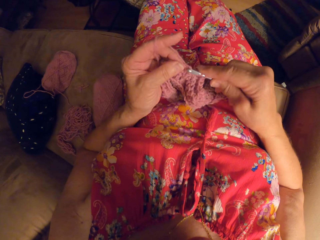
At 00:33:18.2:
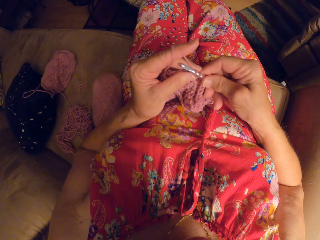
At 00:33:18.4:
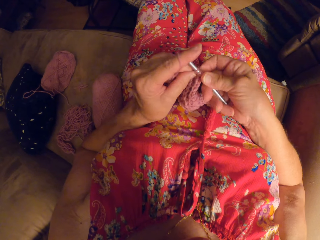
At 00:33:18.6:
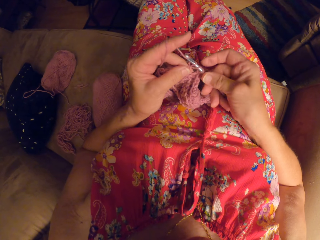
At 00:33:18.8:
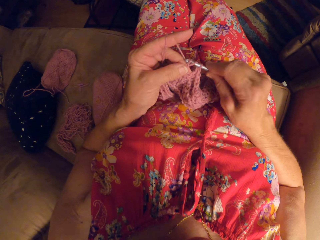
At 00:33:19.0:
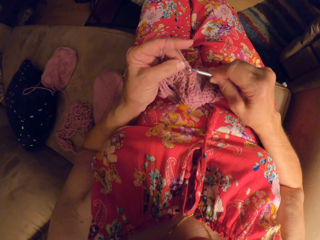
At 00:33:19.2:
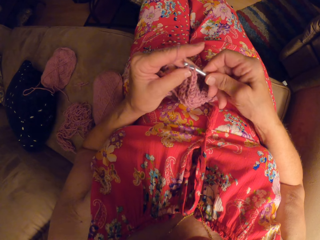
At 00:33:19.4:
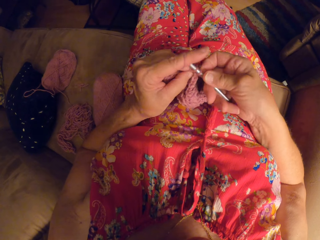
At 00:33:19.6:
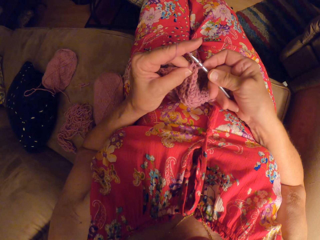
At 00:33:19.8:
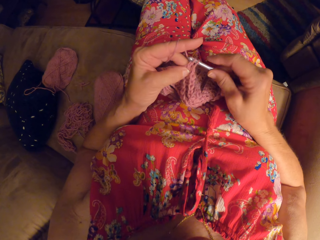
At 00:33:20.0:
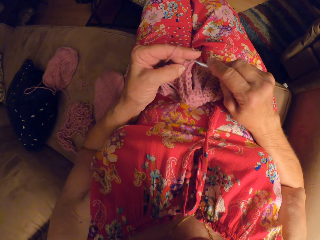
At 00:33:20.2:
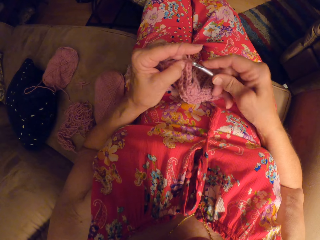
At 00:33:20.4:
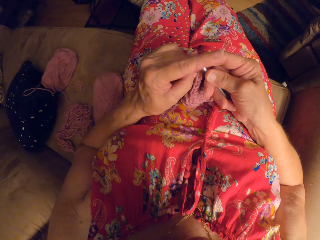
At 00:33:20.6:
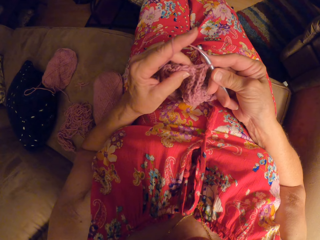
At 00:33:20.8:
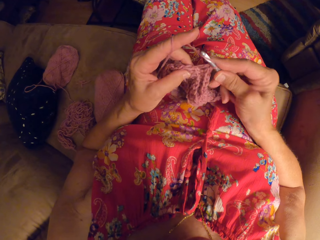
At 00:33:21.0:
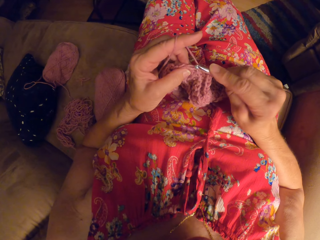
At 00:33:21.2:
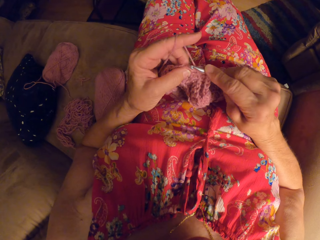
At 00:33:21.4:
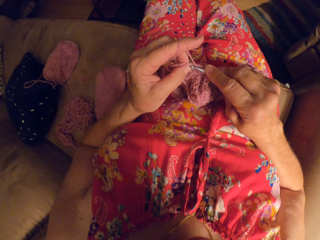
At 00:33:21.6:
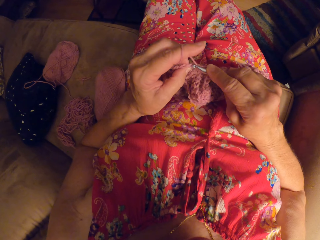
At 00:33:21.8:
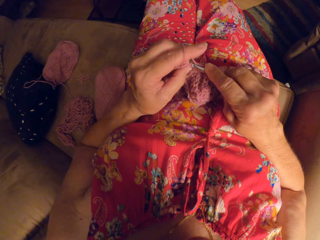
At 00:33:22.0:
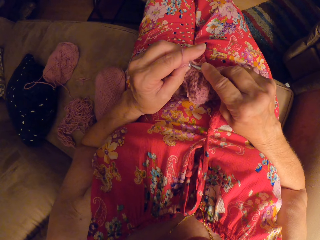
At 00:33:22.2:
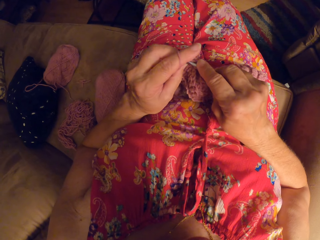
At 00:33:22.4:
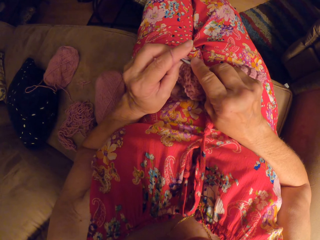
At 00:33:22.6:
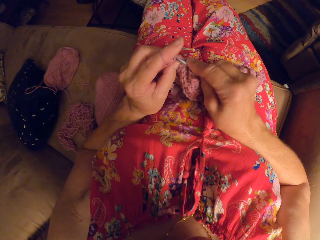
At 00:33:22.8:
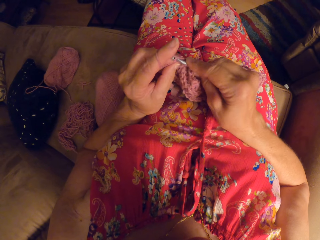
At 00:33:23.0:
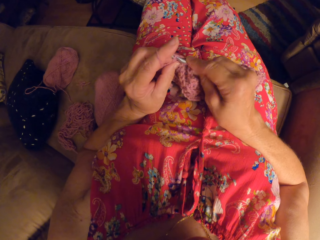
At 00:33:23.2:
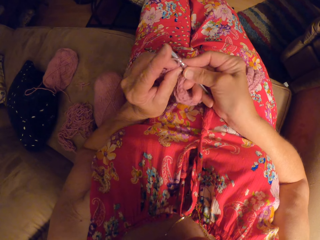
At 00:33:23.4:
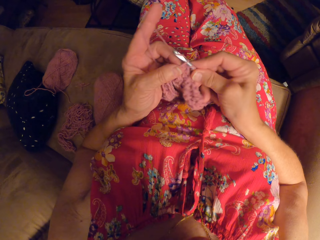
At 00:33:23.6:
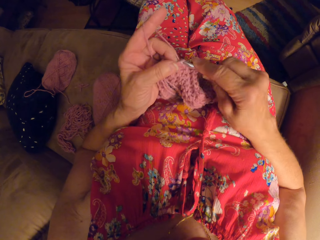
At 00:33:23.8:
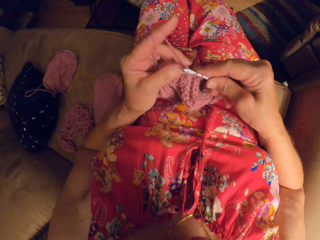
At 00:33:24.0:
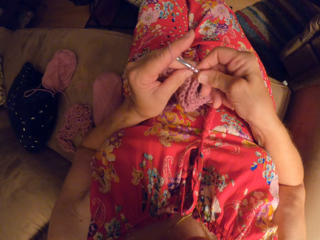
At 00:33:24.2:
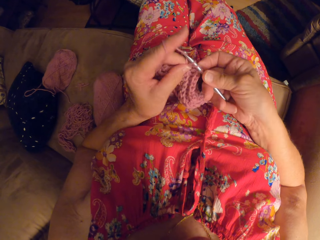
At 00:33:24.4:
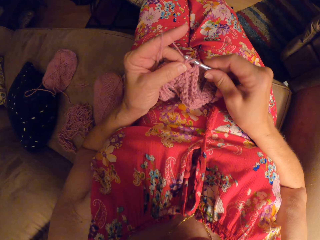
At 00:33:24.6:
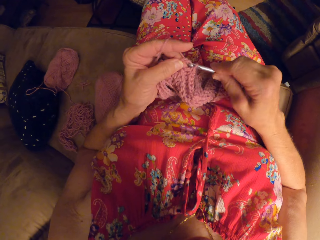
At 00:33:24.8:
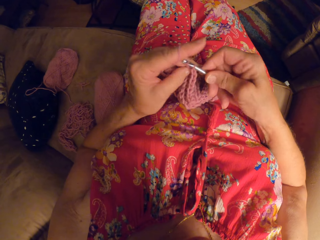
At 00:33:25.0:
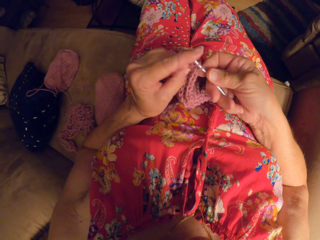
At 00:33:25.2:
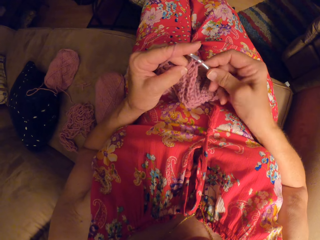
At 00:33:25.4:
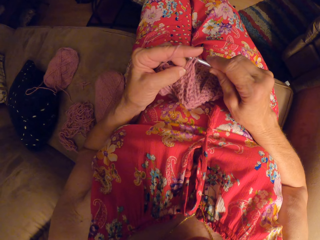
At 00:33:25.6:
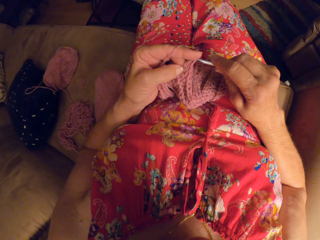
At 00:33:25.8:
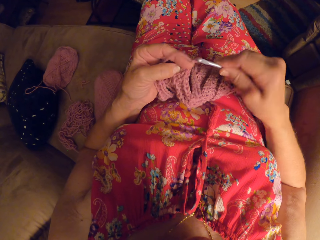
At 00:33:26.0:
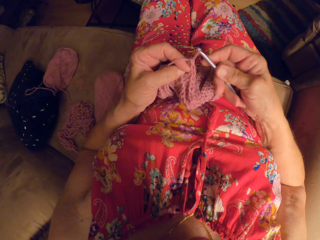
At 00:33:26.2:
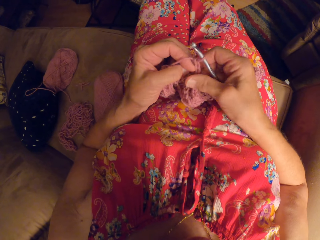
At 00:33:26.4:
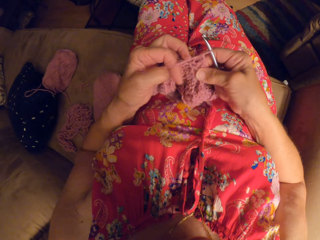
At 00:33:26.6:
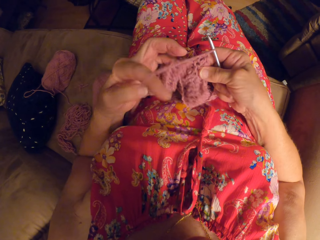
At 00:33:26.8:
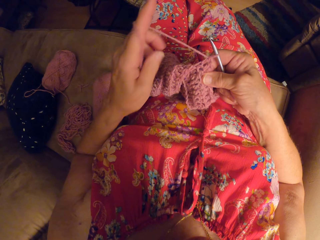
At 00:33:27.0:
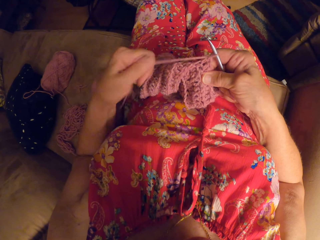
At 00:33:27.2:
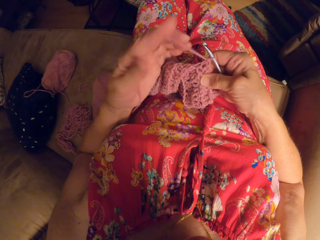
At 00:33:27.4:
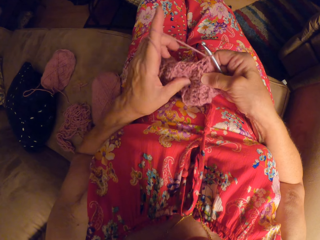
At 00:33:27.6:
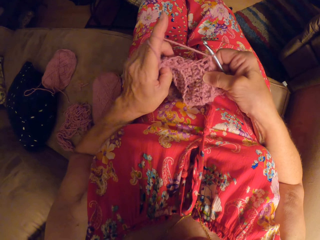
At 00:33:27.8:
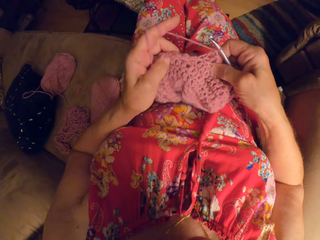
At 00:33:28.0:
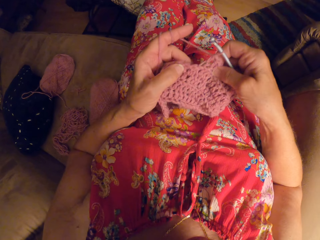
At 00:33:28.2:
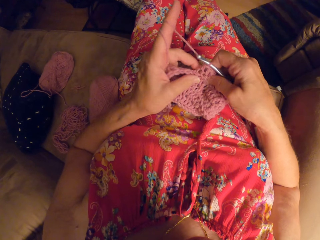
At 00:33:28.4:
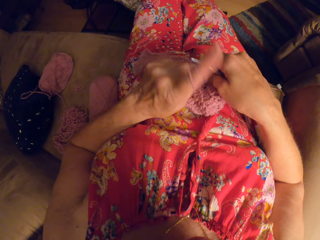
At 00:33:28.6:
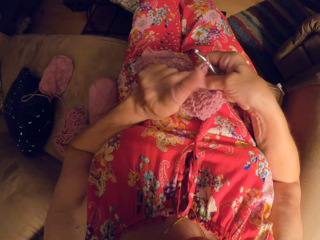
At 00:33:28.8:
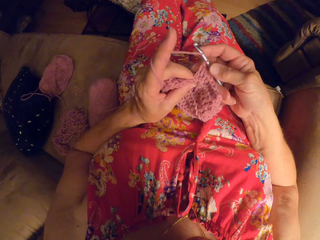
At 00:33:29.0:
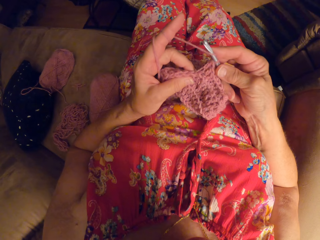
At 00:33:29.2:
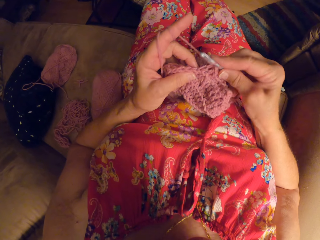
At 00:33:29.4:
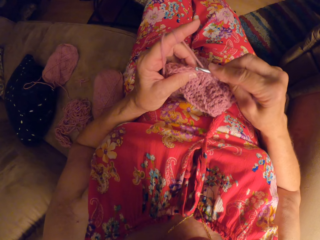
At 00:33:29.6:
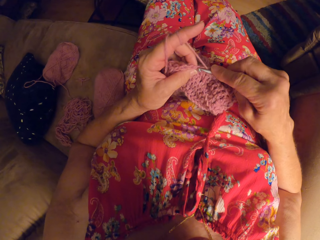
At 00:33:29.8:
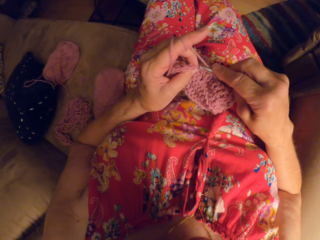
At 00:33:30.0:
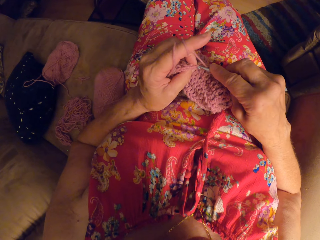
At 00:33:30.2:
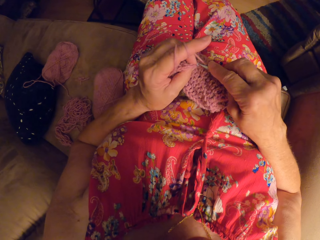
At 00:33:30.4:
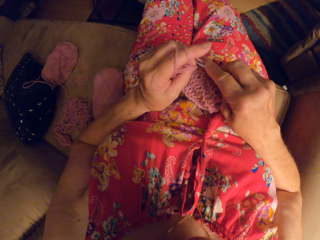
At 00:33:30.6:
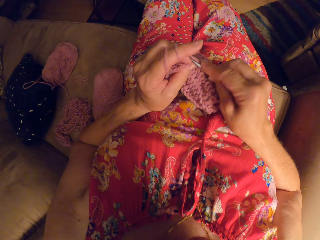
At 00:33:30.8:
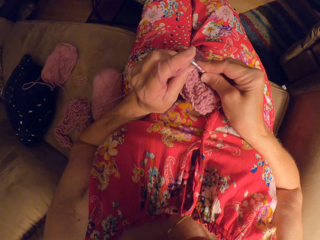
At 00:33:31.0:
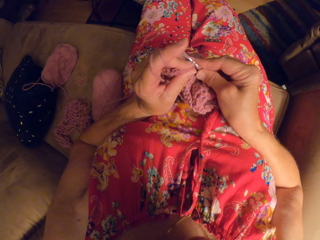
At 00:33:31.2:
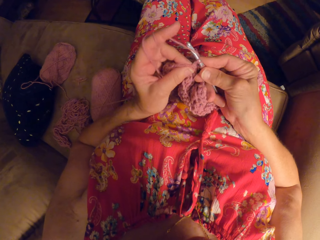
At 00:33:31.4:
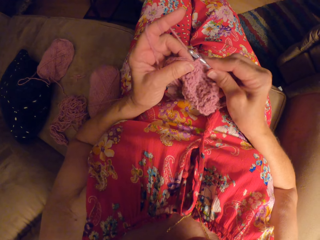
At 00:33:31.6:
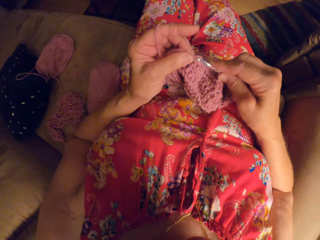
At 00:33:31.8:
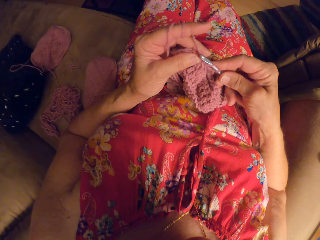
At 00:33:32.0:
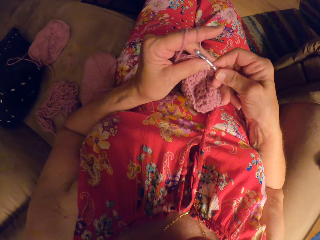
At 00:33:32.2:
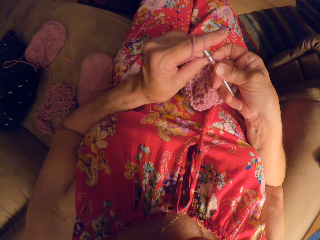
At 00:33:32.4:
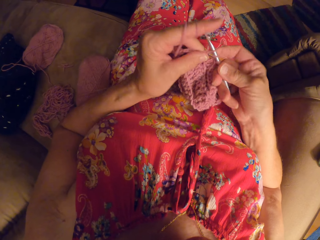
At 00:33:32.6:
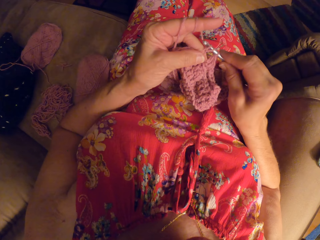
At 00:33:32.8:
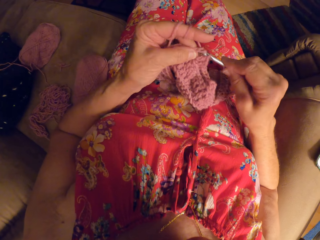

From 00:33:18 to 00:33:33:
The camera wearer rolls the yarn on her left hand. She crochets with the yarn and the crochet hook.

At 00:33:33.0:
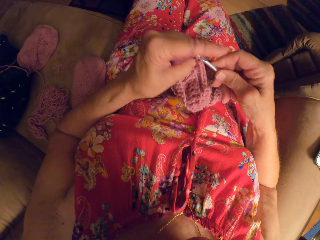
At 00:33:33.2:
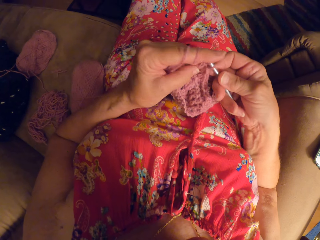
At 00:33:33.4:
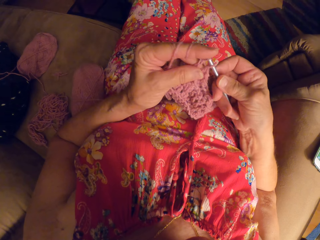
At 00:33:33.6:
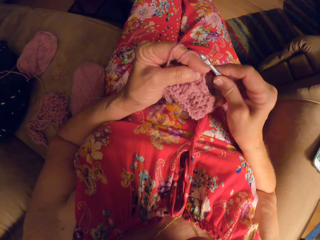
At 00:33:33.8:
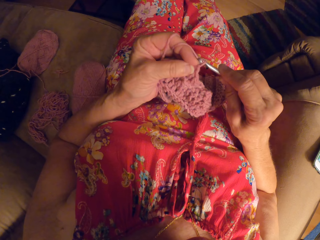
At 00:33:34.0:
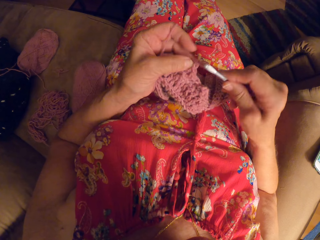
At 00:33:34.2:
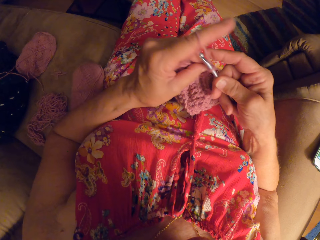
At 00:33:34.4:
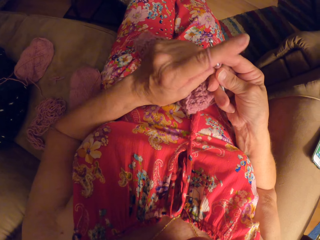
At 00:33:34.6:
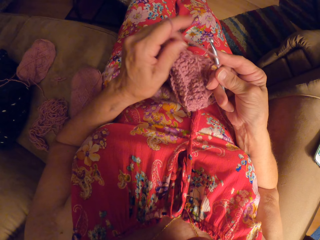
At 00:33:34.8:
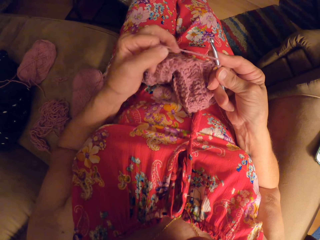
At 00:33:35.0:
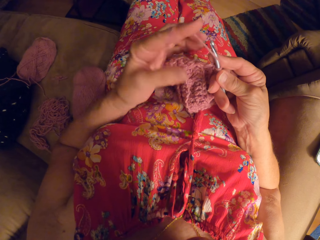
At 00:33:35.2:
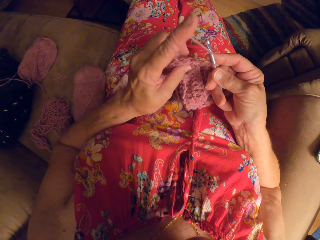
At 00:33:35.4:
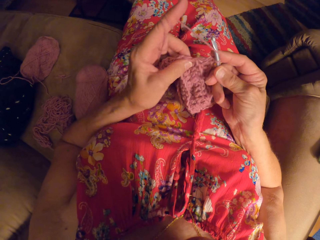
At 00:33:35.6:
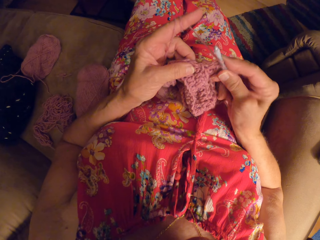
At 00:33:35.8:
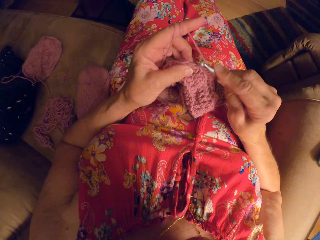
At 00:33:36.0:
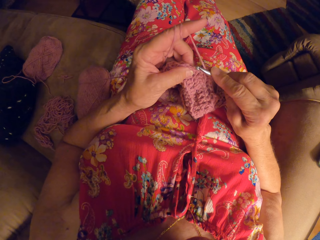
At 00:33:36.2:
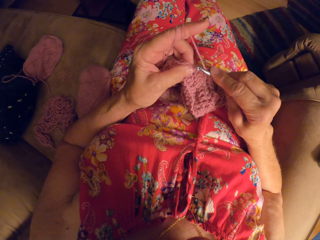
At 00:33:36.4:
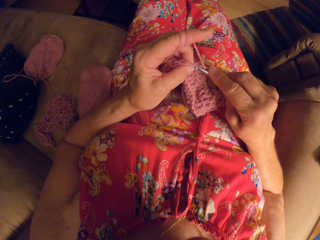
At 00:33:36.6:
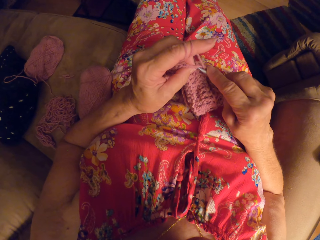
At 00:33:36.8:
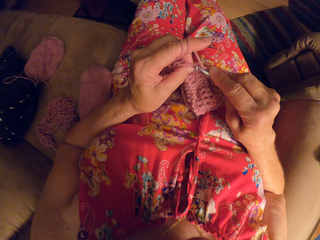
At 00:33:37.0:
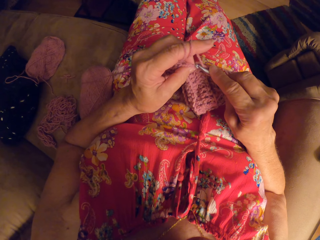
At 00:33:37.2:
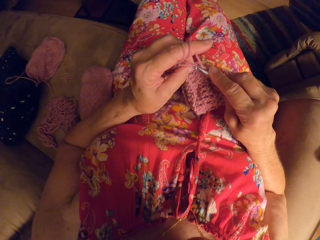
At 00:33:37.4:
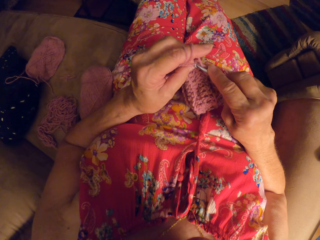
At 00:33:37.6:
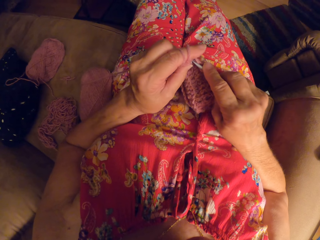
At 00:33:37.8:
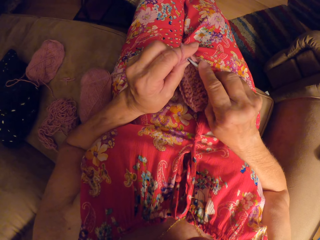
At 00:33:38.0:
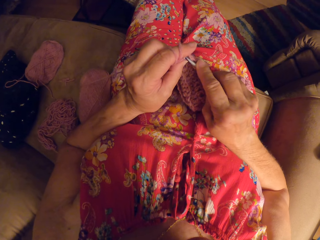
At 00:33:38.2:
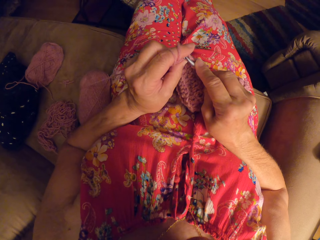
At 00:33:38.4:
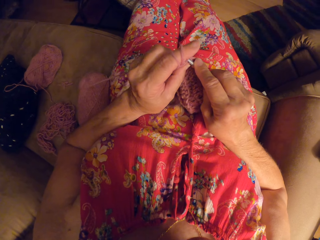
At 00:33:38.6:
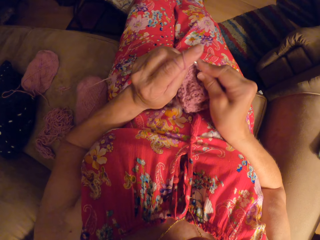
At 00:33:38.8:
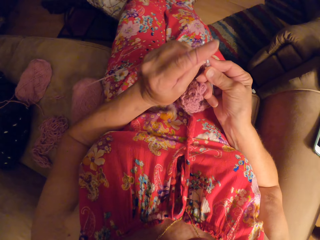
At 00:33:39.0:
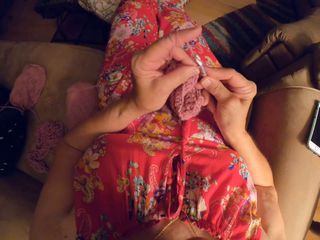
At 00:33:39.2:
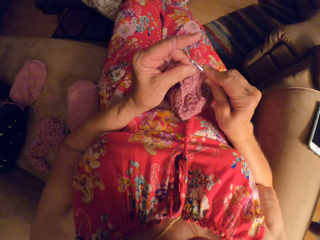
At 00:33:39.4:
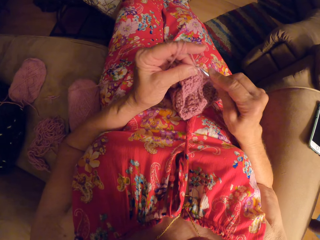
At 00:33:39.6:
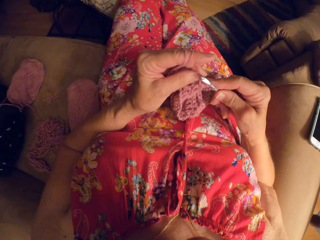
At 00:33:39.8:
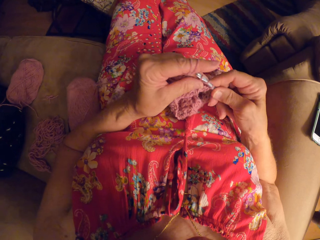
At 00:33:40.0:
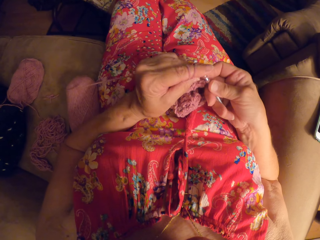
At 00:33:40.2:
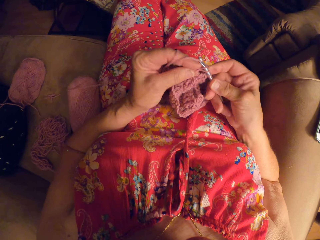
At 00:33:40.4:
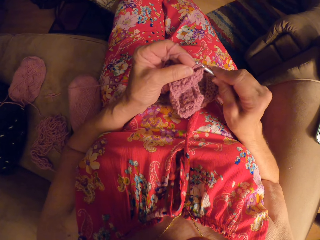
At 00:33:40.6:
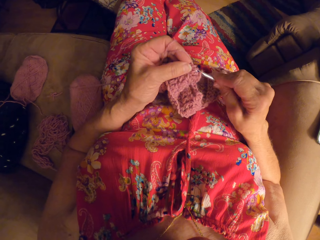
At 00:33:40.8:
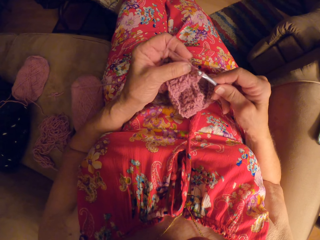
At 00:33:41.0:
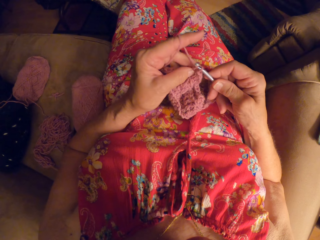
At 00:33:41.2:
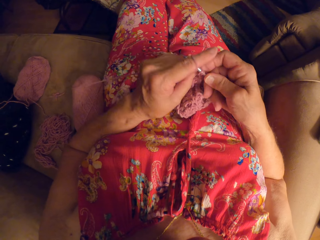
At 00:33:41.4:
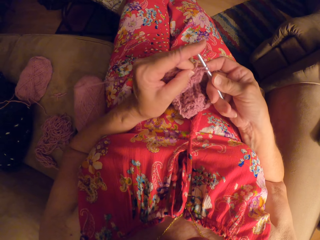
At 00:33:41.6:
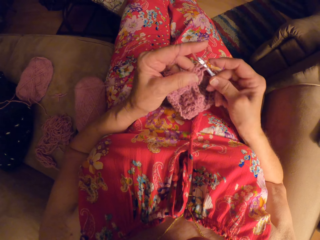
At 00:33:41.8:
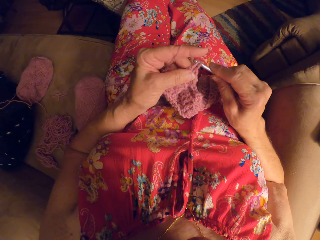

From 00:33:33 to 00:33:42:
The camera wearer rolls the yarn on her left hand. She crochets with the yarn and the crochet hook.
